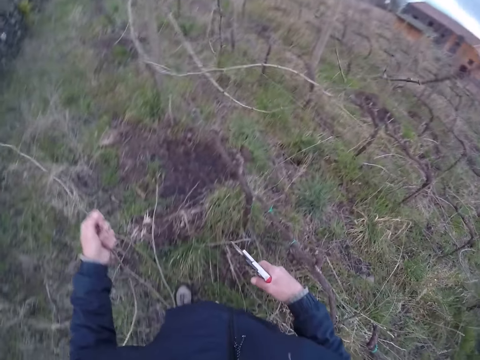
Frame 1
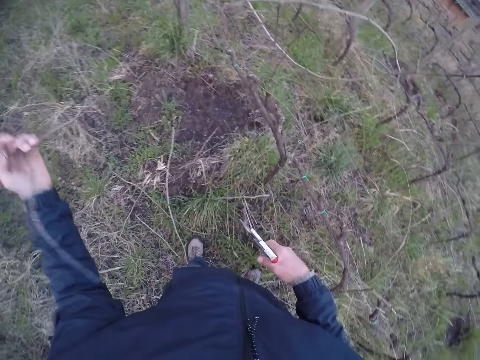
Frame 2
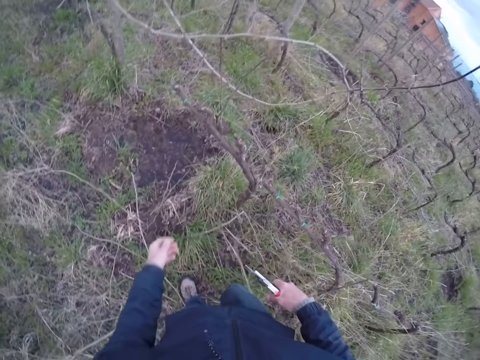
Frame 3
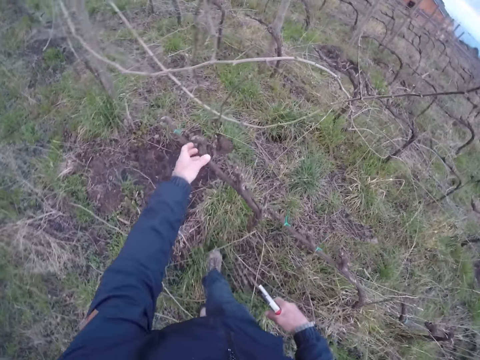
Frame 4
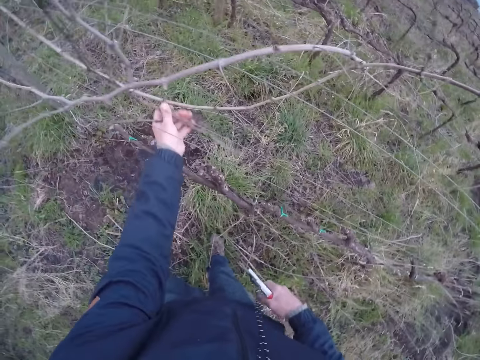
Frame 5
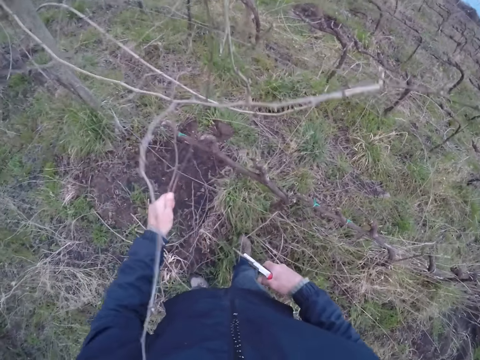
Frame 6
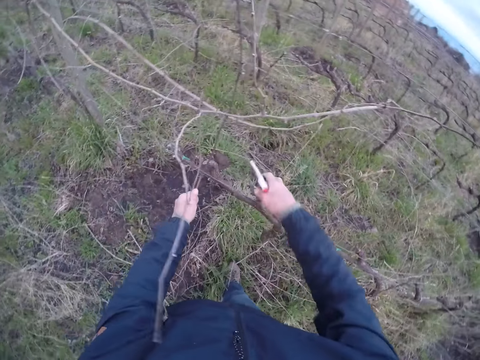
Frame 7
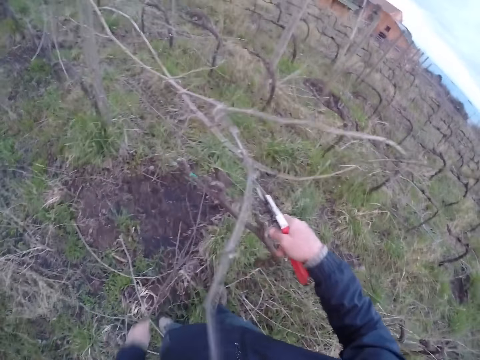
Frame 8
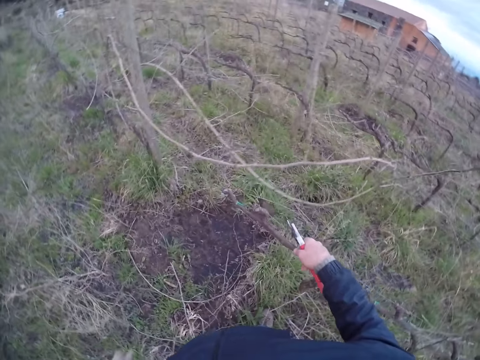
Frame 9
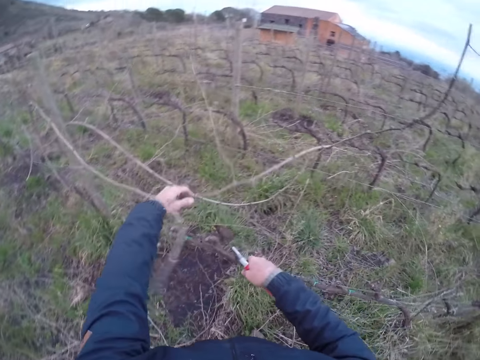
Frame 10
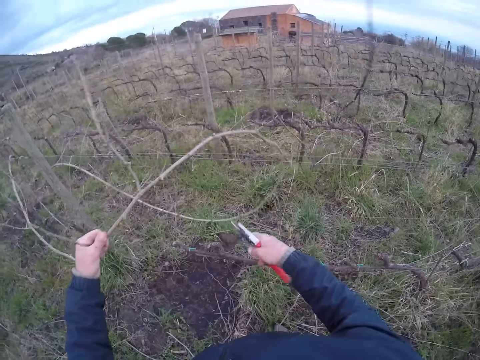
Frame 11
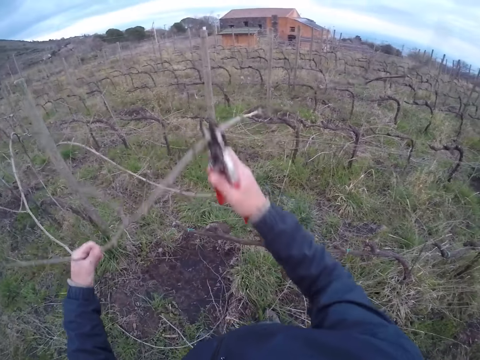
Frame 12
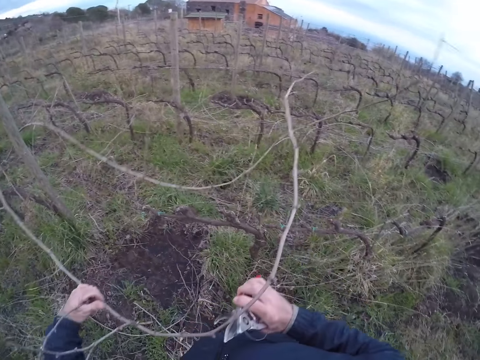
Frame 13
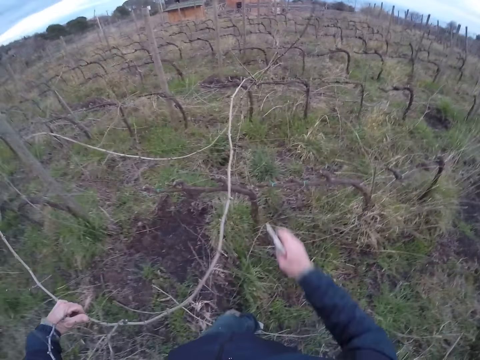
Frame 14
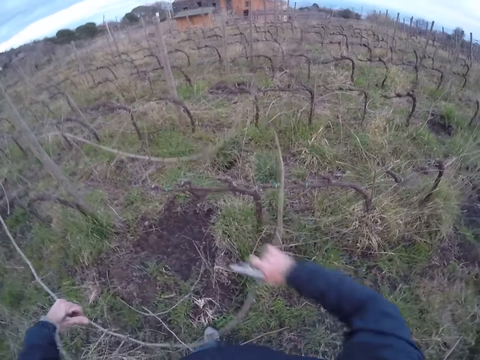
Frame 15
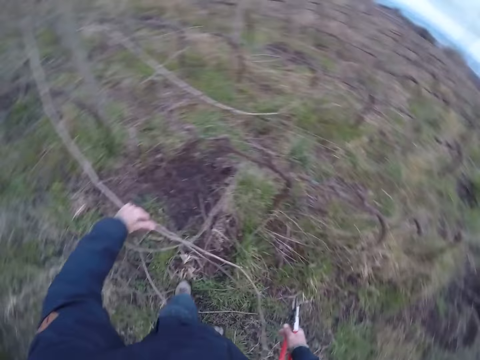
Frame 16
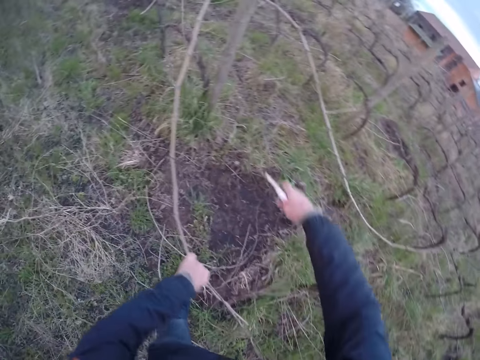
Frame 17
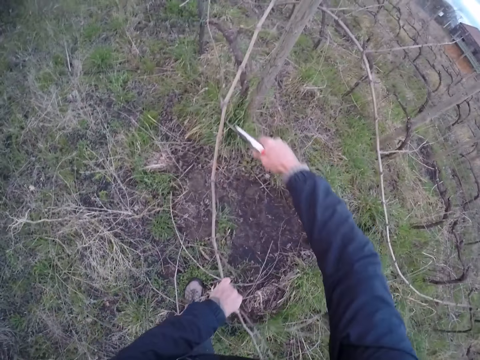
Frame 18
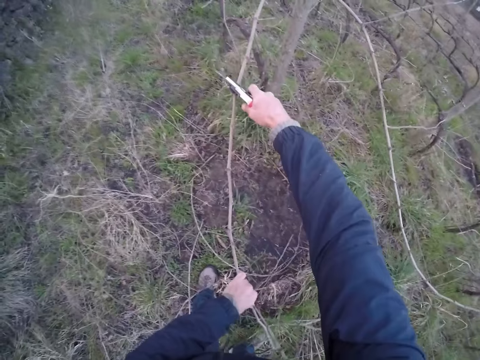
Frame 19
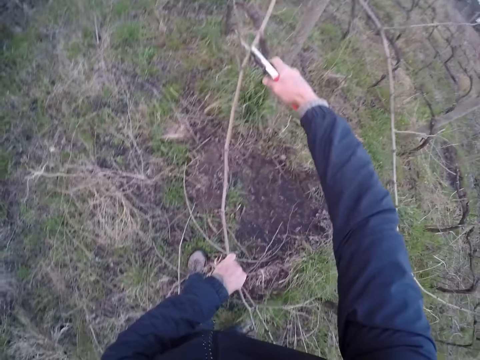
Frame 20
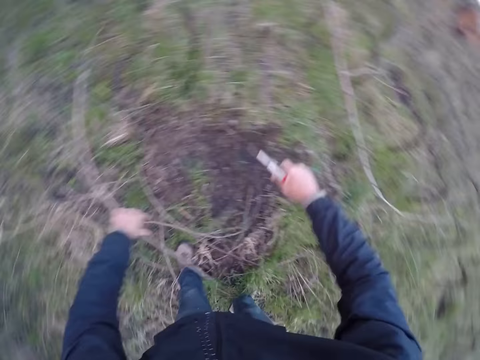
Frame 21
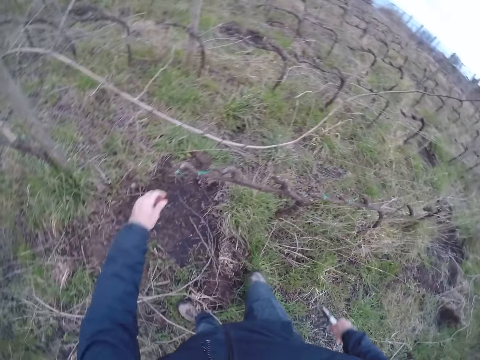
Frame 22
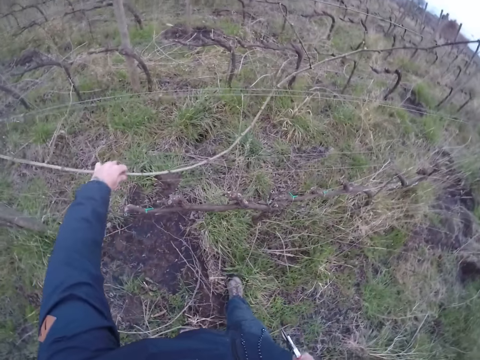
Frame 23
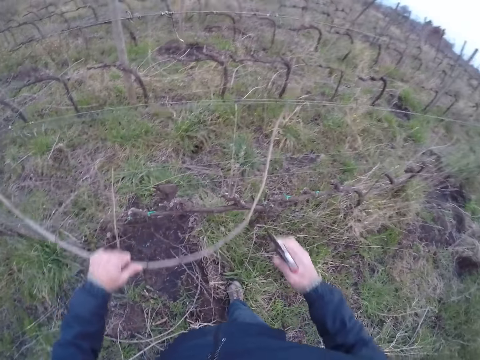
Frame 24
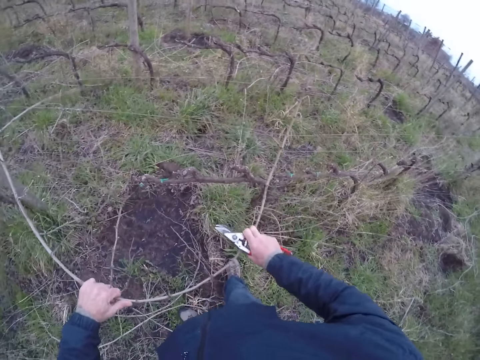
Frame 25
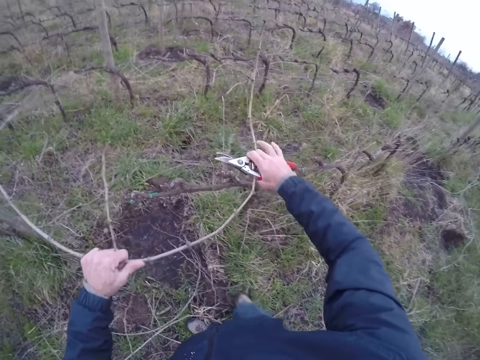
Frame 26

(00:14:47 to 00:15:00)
The camera wearer drops the twig on the ground with his left hand. He pulls some twigs from the barb wire with his left hand. He adjusts the barb wire with his right hand. He throws branches down. He pulls a twig from the barb wire with both hands. He cuts the branches with scissors. He cuts the twig from the barb wire with the pair of pliers in his right hand. He drops the twig on the ground with his left hand. He pulls a twig from the barb wire with both hands.

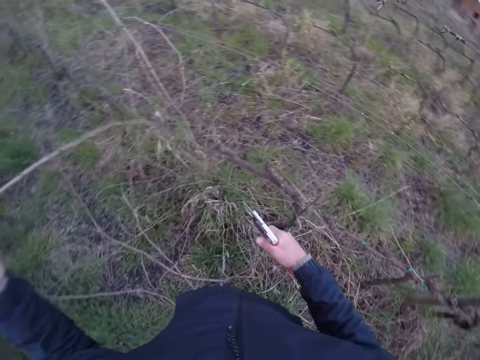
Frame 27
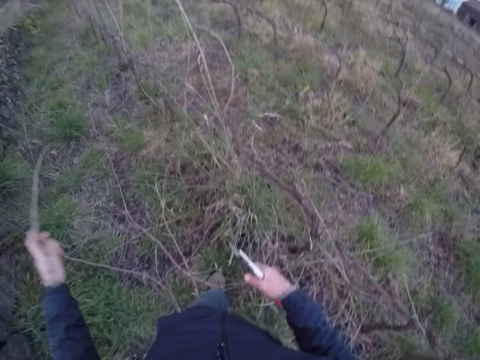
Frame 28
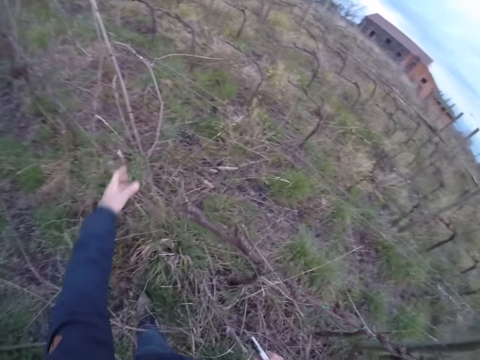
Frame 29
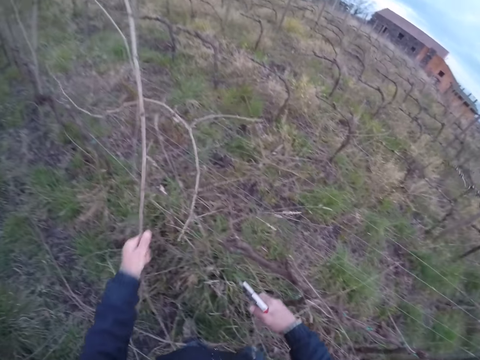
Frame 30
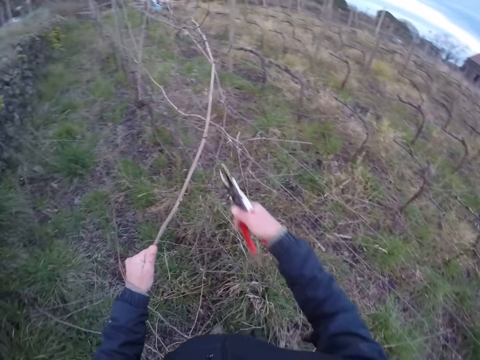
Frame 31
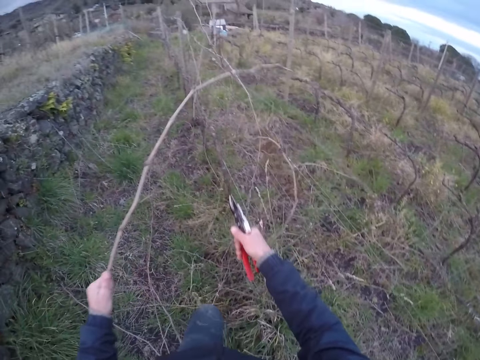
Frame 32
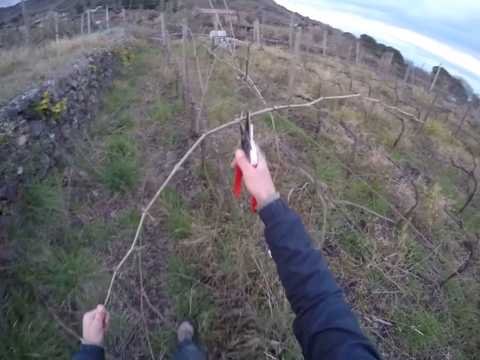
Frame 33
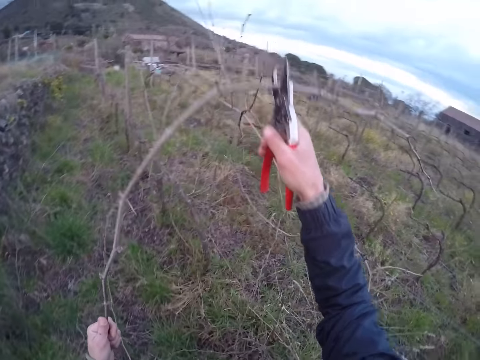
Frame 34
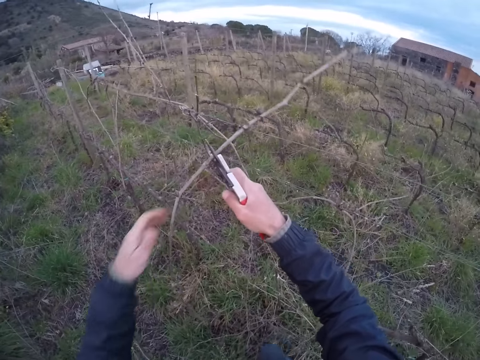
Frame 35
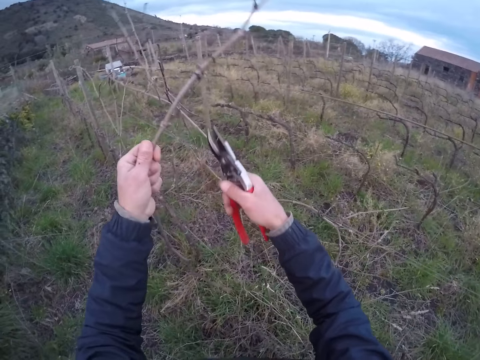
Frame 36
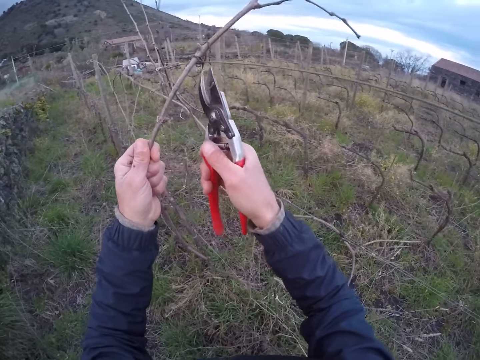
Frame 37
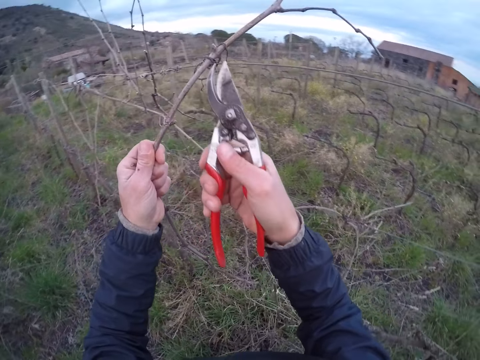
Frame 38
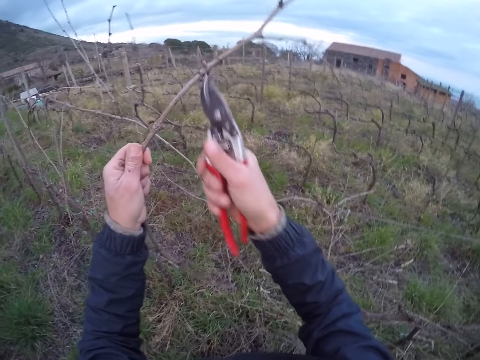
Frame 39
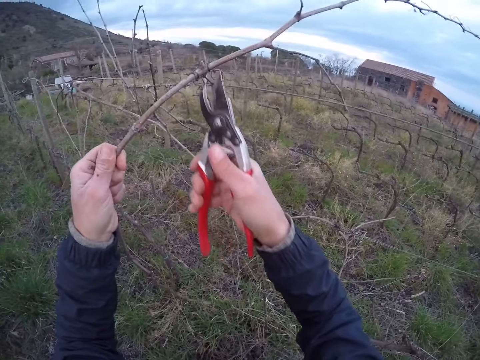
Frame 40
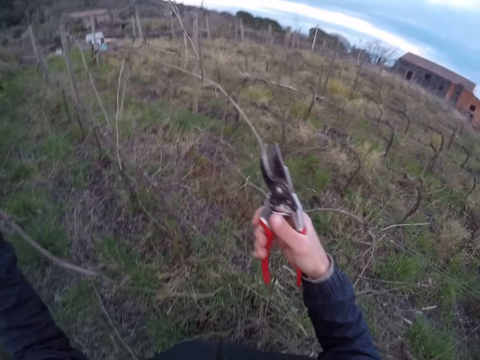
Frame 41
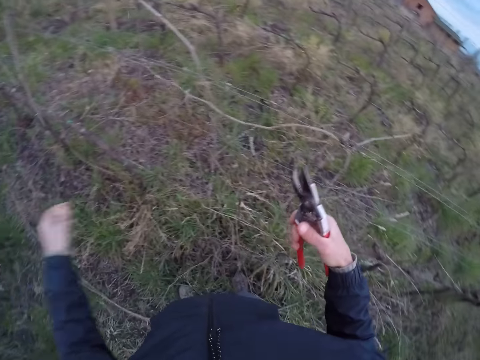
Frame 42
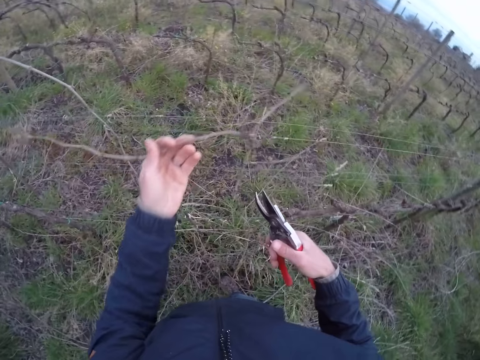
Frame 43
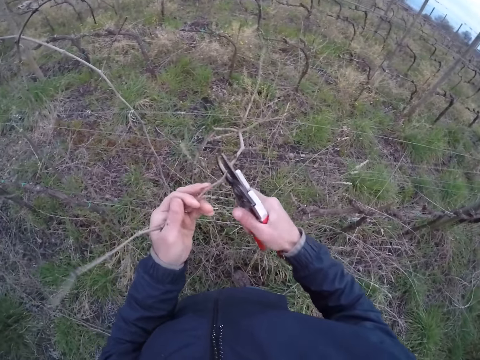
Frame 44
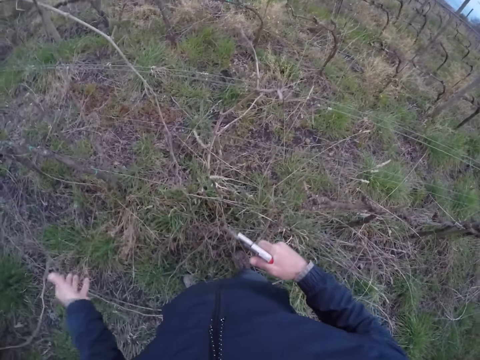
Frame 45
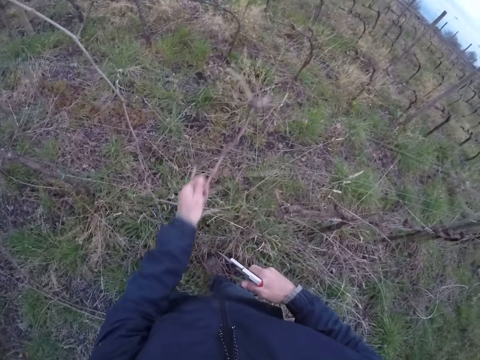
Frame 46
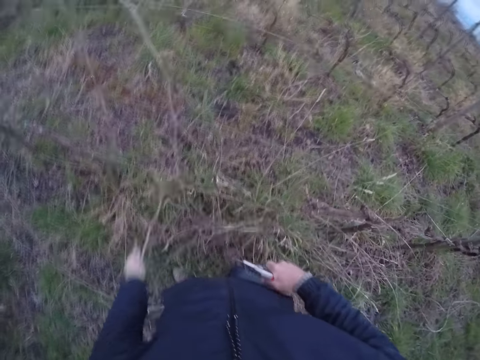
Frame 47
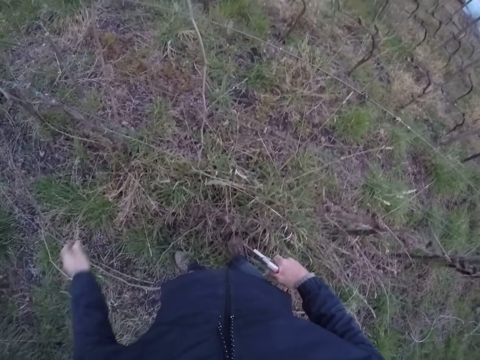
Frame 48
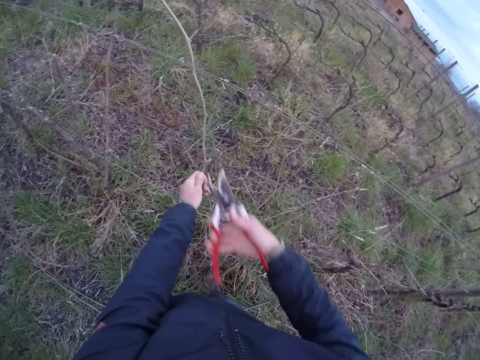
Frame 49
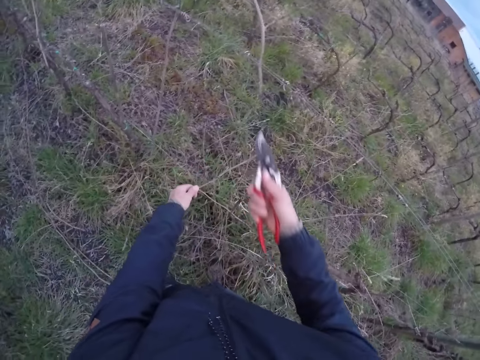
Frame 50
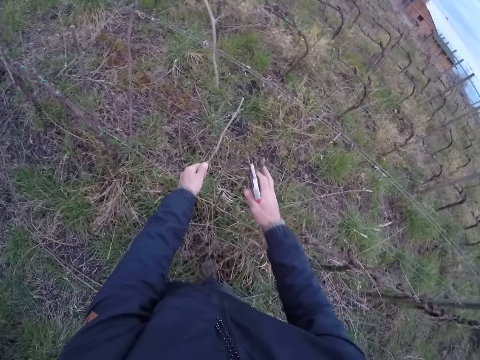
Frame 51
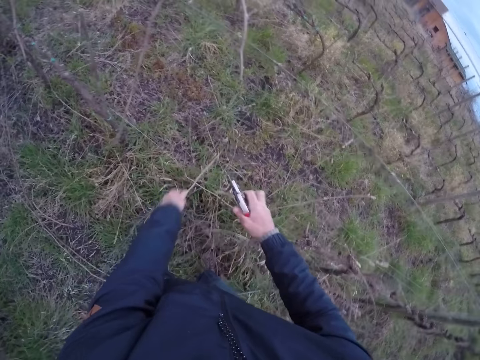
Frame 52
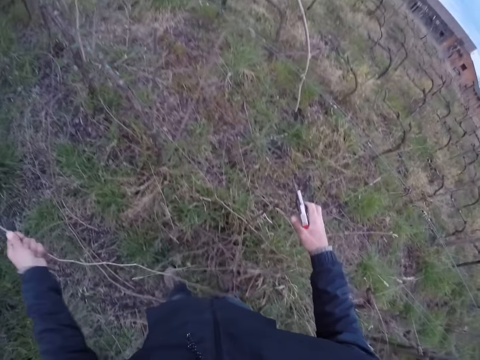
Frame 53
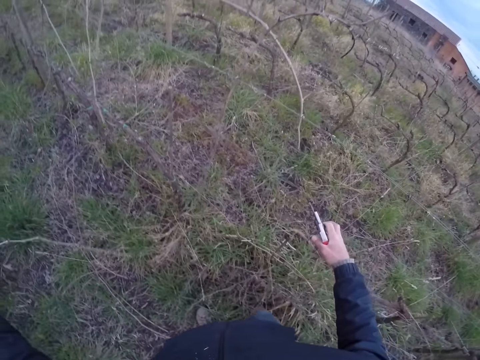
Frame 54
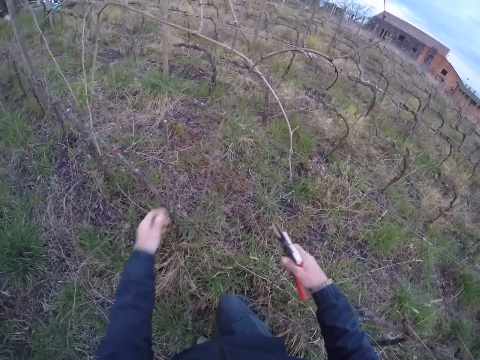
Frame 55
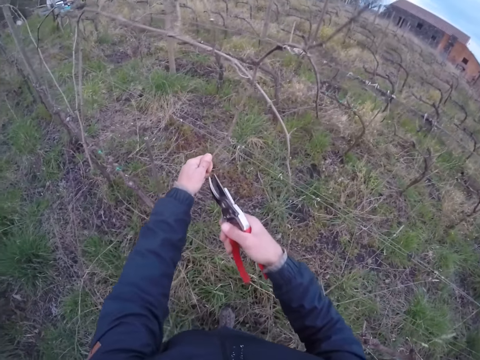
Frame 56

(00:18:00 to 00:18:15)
The camera wearer drops the twig on the ground with his left hand. He pulls a twig from the barb wire with his left hand. He cuts the twig or branches from the barb wire with the pair of pliers or scissors in his right hand. He pulls the twig with the pliers in his right hand. He cuts the branches with the scissors. He cuts the branches with the scissors again. He drops the twig on the ground with his left hand. He pulls a twig from the barb wire with his left hand. He cuts the twig from the barb wire with the pair of pliers in his right hand. He drops the twig on the ground with his left hand. He pulls a twig from the barb wire with his left hand. He drops the twig on the ground with his left hand. He pulls a twig from the barb wire with his left hand. He cuts the twig from the barb wire with the pair of pliers in his right hand. He adjusts the barb wire with his right hand. He drops the twig on the ground with his left hand. He pulls a twig from the barb wire with his left hand.
